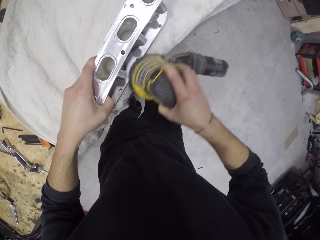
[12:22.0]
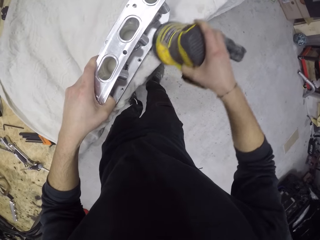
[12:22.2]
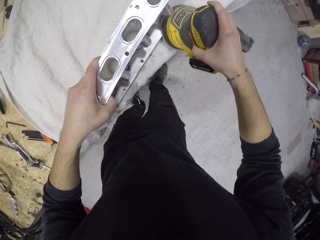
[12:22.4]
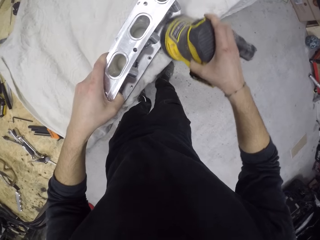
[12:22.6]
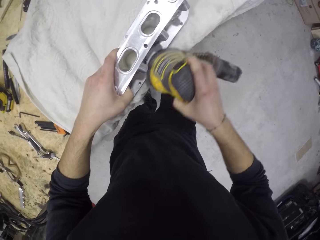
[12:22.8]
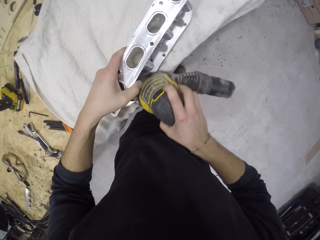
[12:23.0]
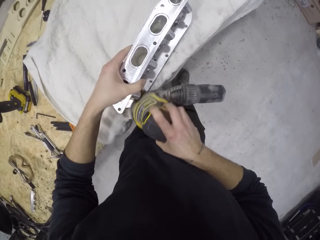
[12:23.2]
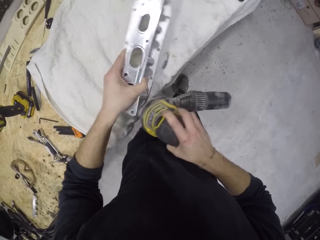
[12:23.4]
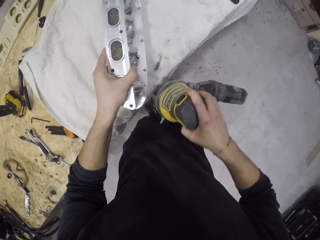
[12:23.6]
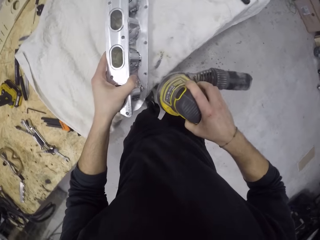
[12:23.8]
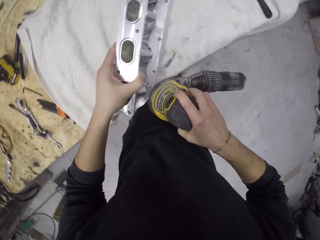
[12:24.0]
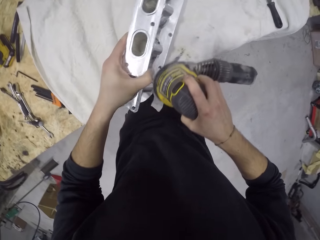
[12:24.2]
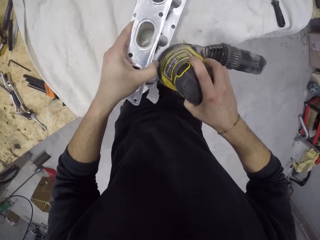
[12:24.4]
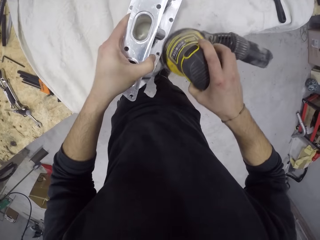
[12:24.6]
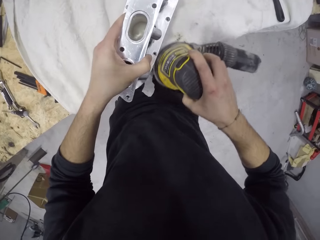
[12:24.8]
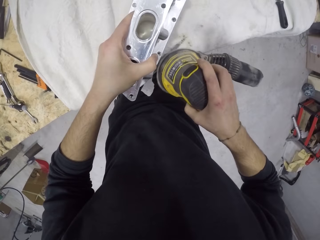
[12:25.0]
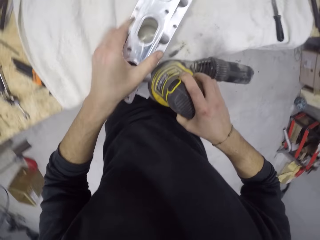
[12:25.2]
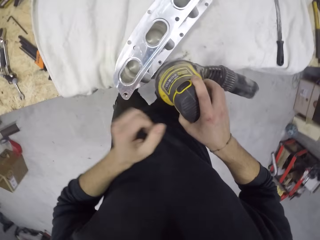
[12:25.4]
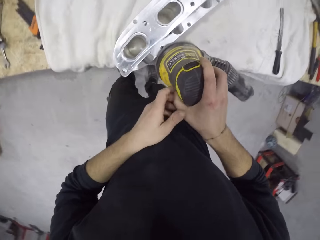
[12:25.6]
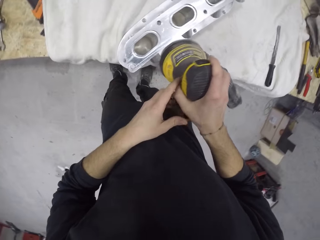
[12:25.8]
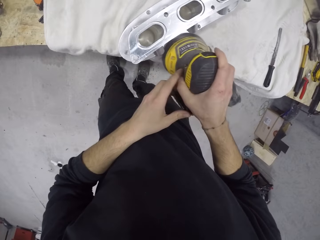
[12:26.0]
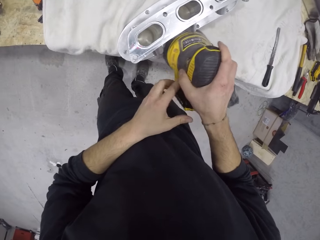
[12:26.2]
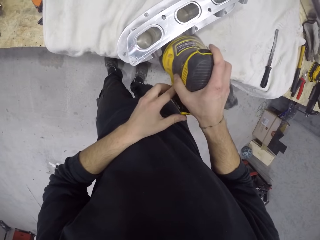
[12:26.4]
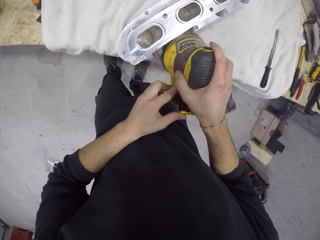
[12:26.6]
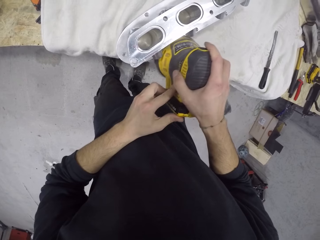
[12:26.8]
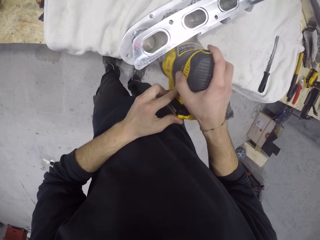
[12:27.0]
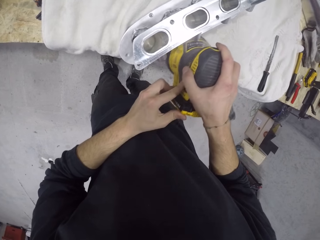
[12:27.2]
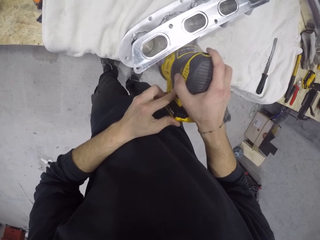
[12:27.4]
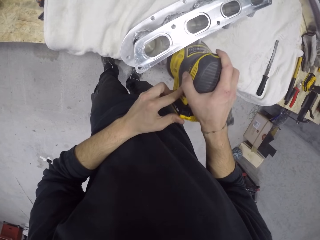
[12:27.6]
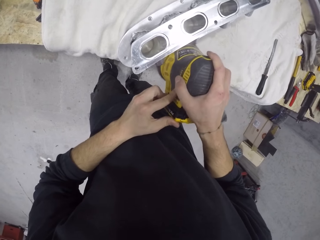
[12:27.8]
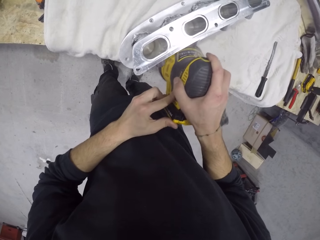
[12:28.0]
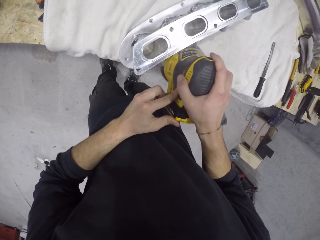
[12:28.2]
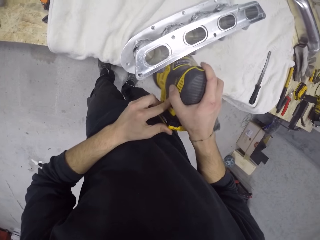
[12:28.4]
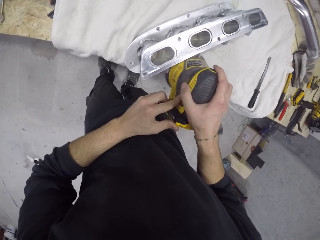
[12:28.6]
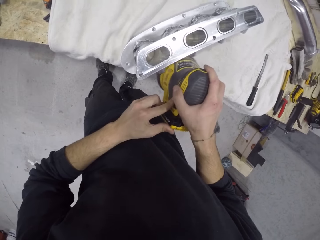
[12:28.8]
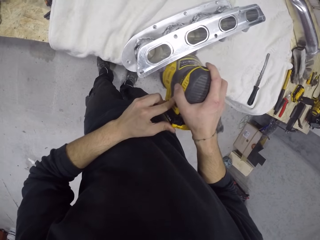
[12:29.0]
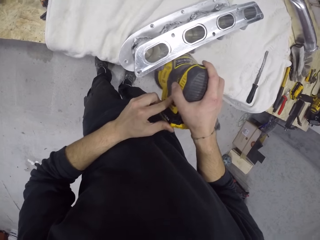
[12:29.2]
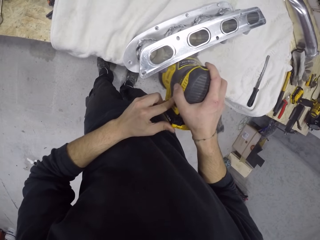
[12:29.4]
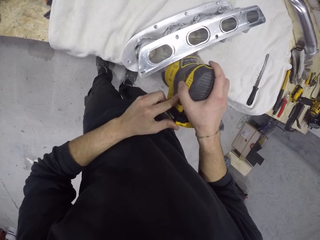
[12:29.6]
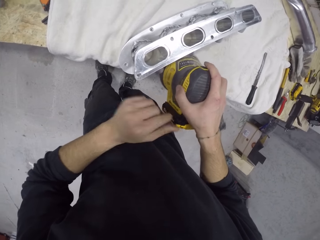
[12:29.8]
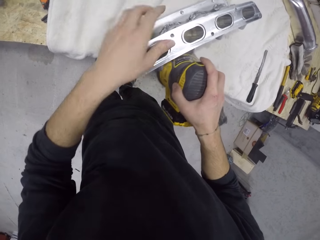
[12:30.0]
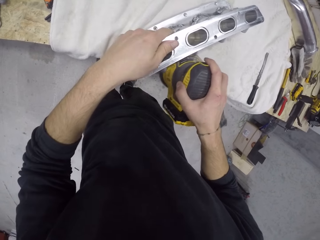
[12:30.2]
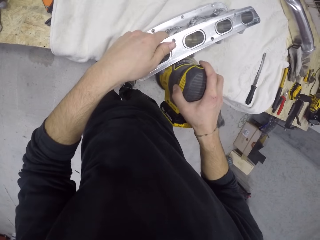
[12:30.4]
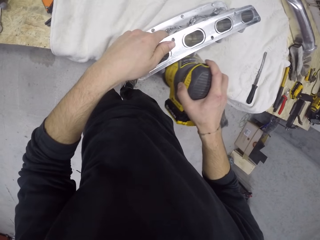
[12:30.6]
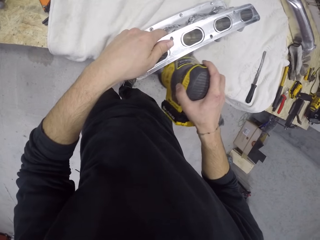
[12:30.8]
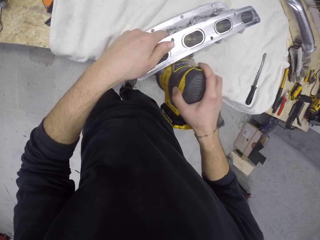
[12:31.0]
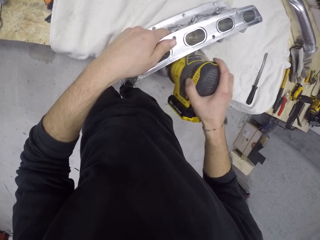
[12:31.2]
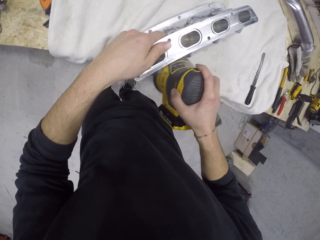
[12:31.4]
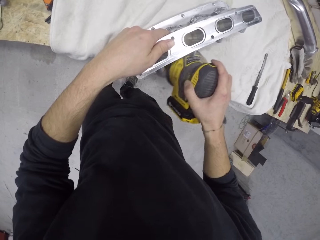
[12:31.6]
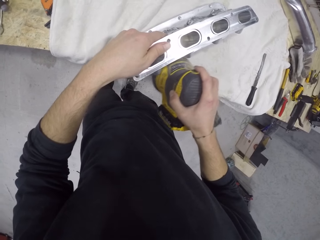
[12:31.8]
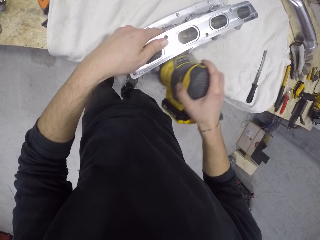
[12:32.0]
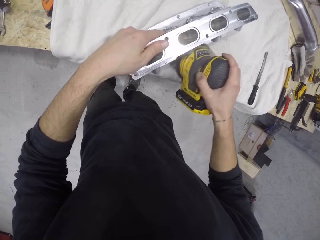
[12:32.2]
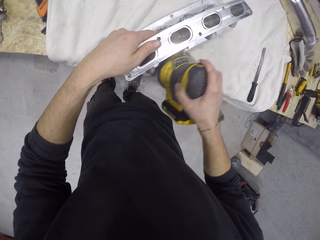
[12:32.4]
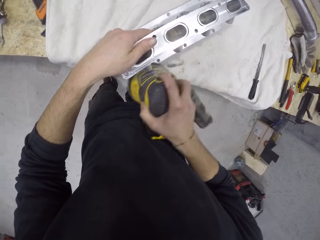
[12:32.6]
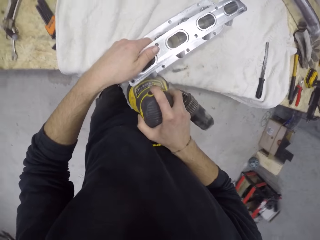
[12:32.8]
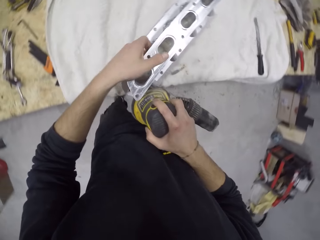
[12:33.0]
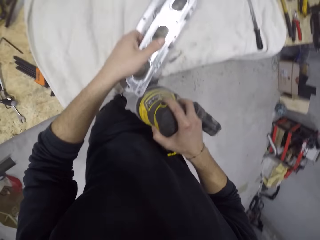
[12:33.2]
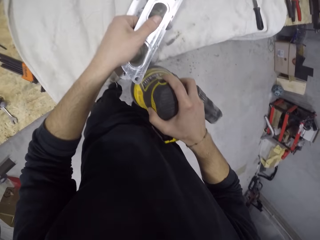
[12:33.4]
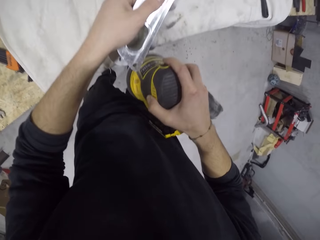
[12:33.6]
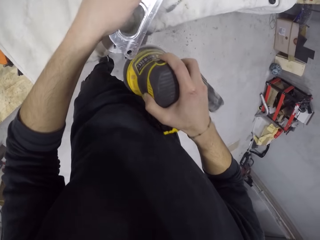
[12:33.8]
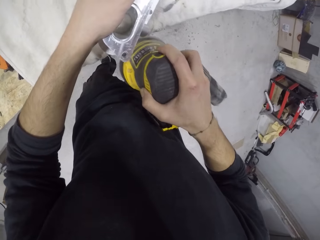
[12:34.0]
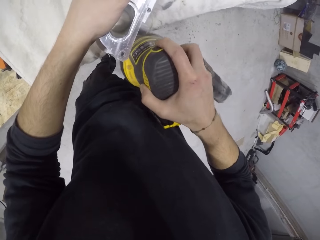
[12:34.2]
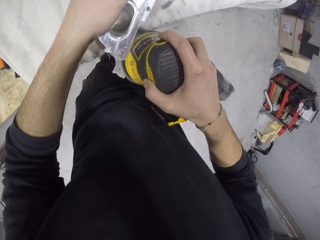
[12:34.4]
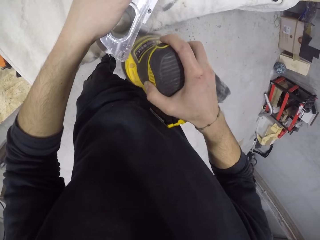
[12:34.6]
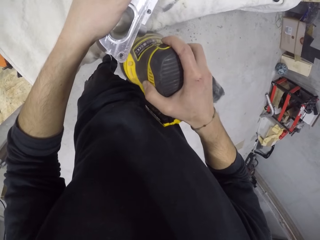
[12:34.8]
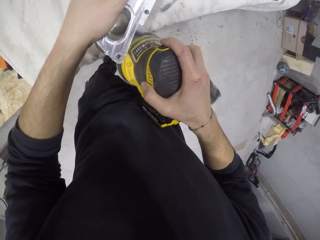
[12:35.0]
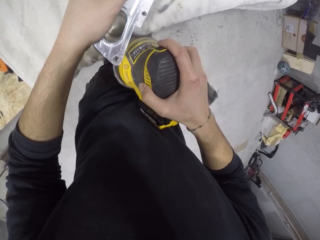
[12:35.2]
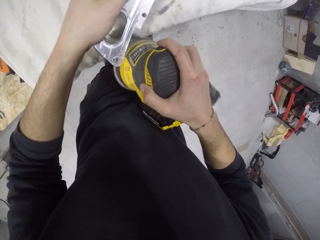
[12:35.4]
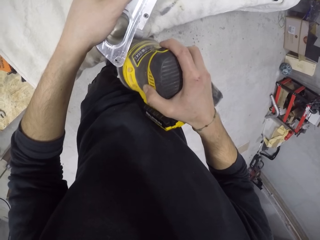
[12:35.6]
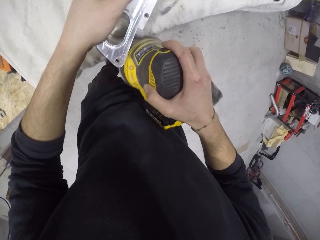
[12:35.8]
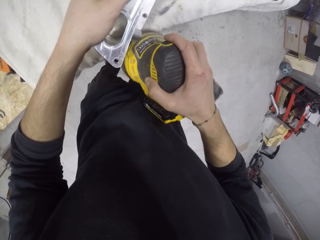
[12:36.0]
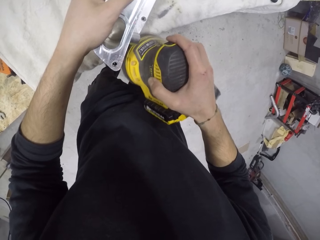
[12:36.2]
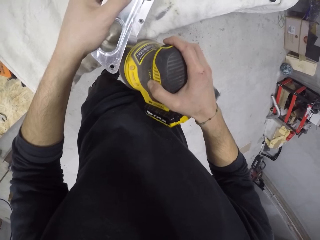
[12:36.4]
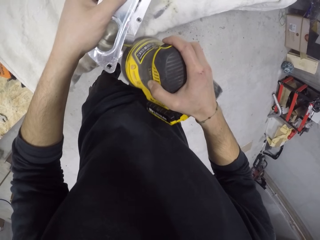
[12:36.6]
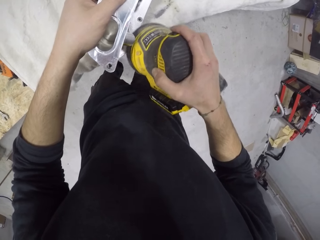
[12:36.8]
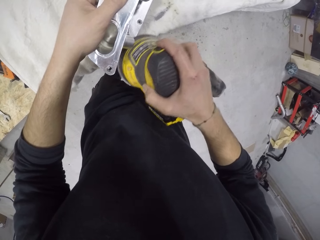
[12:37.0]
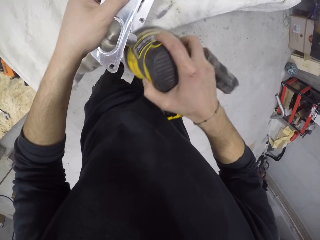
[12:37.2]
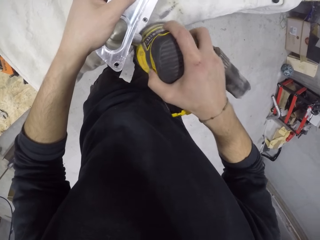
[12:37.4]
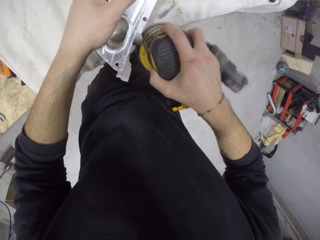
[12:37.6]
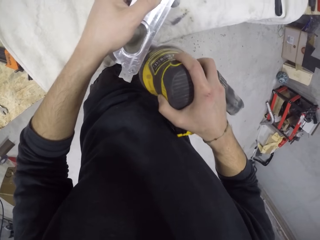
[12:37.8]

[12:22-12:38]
The camera wearer holds the tool with both hands. They hold the metallic stand. They smoothen the metallic stand.

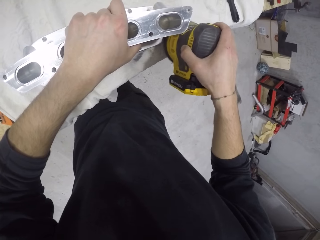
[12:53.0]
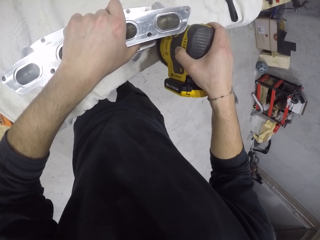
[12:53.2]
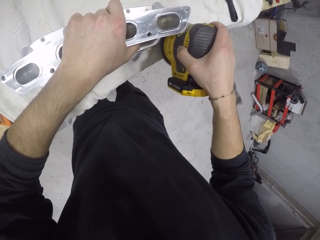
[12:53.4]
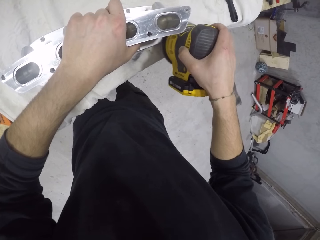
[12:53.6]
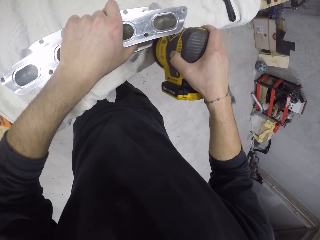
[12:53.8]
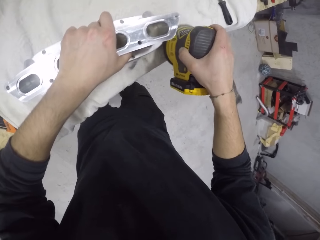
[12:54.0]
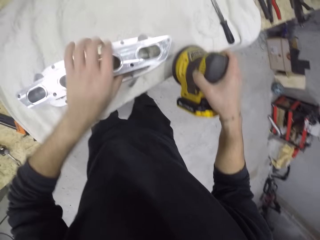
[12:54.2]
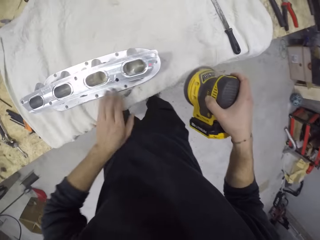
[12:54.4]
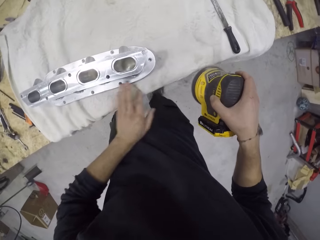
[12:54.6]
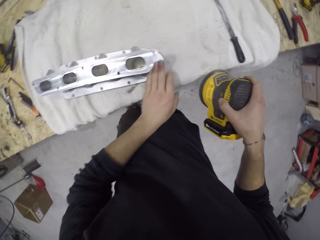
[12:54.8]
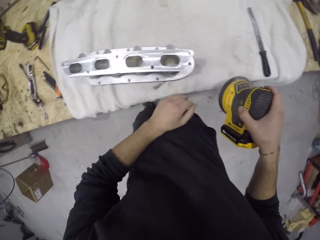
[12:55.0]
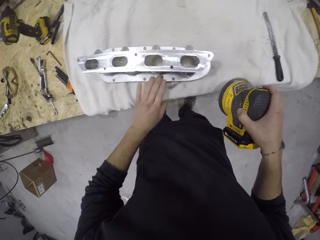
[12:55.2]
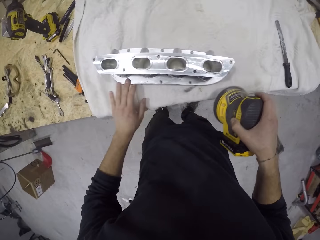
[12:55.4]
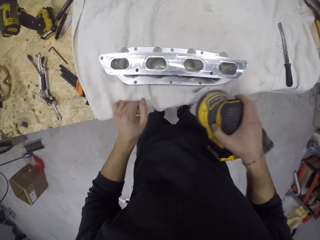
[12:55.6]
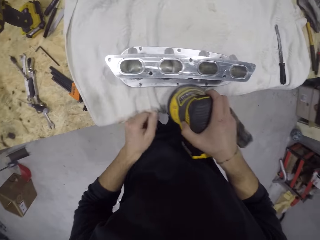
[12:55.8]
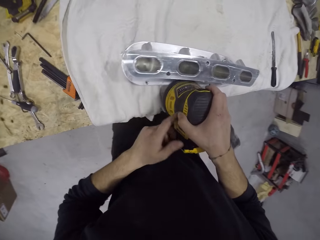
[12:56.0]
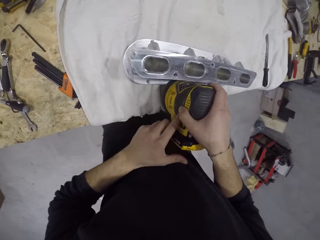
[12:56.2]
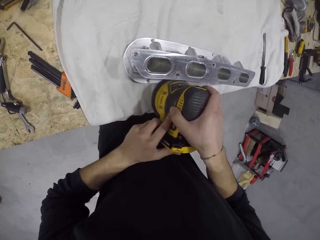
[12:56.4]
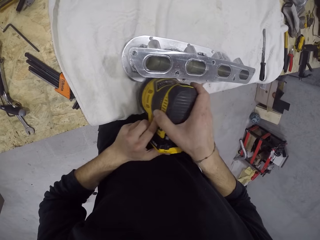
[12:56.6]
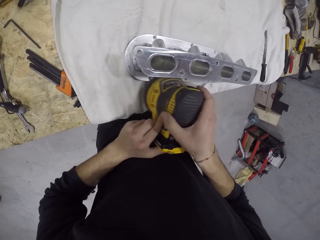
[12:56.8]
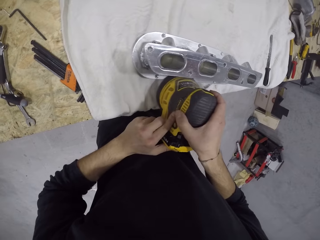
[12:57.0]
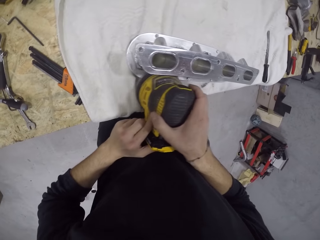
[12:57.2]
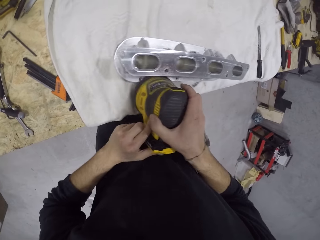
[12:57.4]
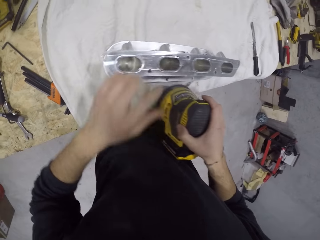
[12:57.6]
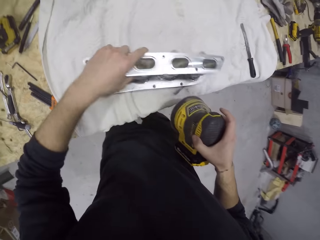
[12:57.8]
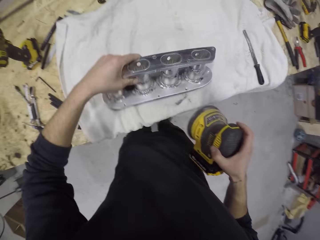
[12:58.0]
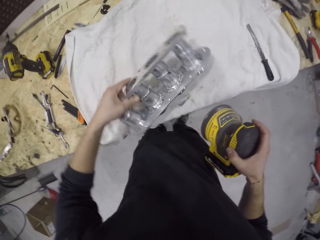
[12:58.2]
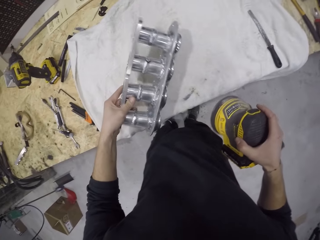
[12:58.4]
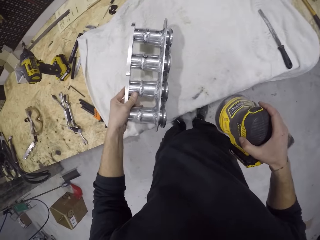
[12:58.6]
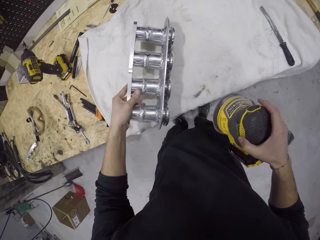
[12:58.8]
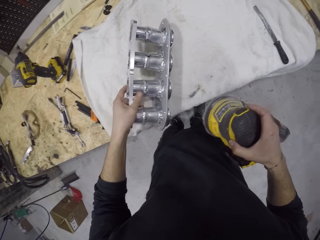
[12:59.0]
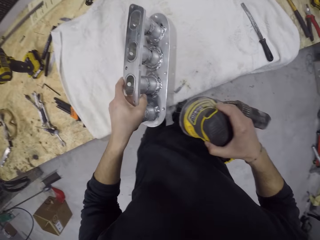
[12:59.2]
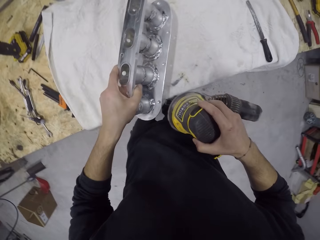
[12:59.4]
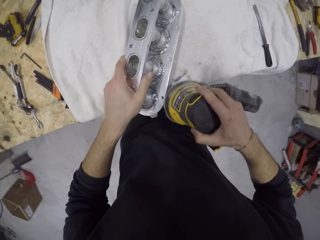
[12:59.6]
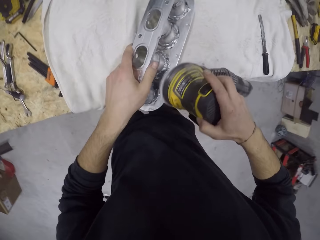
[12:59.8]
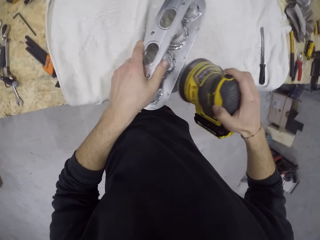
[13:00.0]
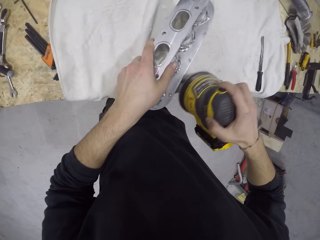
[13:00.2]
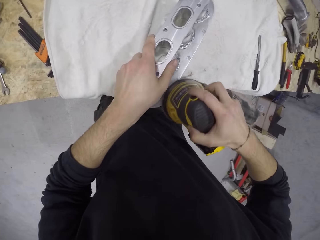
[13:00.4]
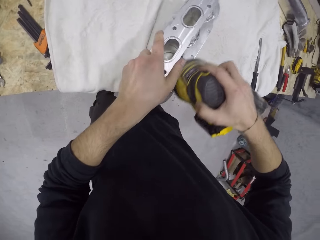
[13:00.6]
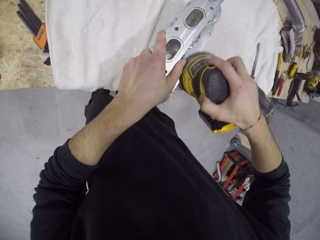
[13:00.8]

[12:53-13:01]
The camera wearer clears dirt off the aluminium cylinder head on the cloth on the cabinet with his left hand. He smoothens the aluminium cylinder head with the sander machine in his hands.
